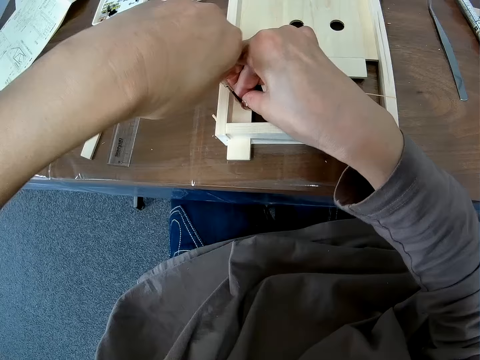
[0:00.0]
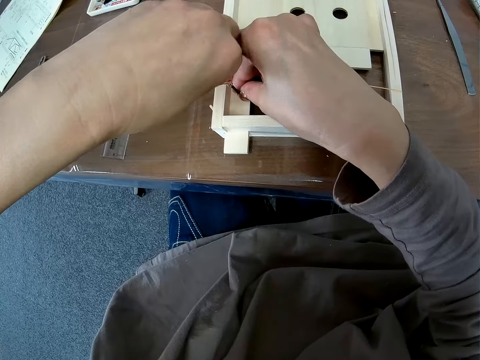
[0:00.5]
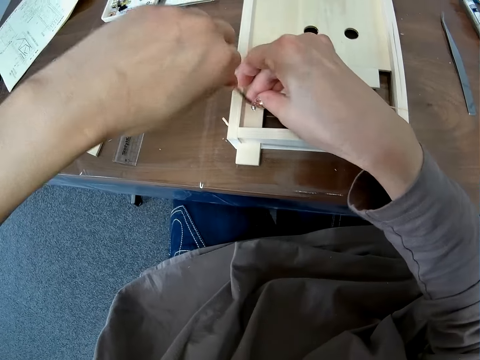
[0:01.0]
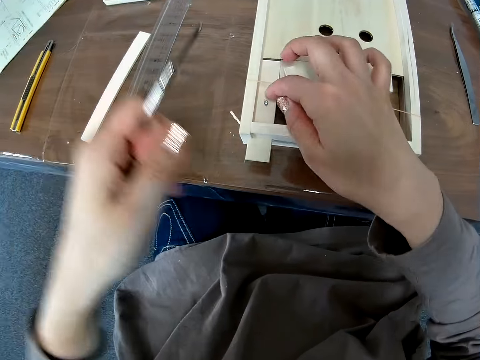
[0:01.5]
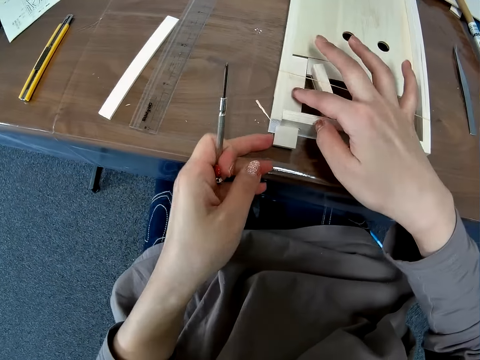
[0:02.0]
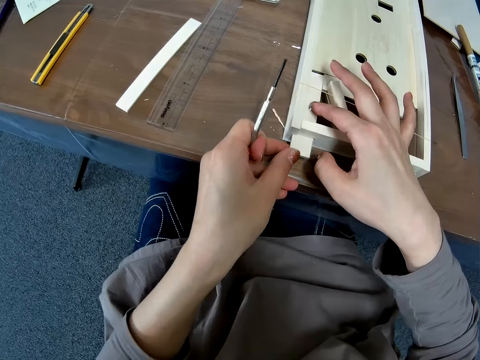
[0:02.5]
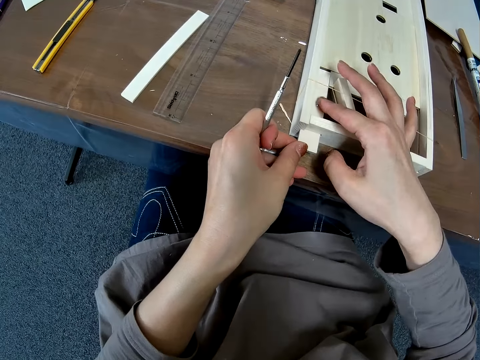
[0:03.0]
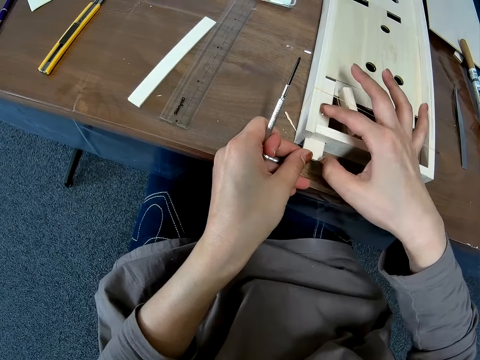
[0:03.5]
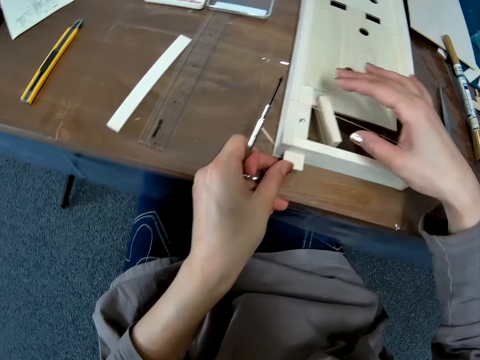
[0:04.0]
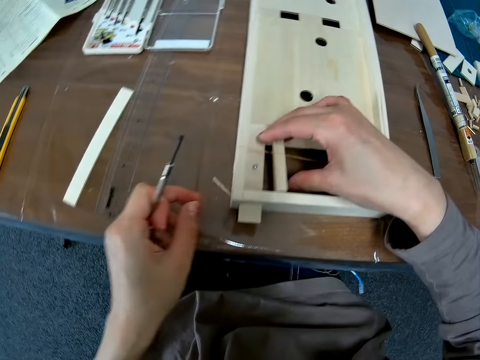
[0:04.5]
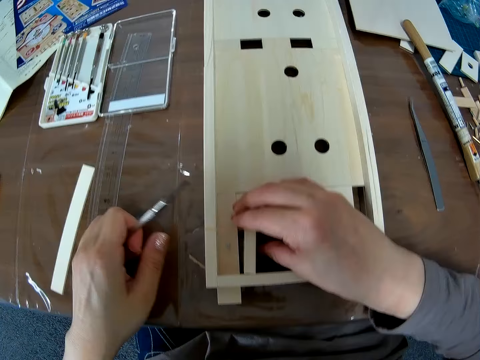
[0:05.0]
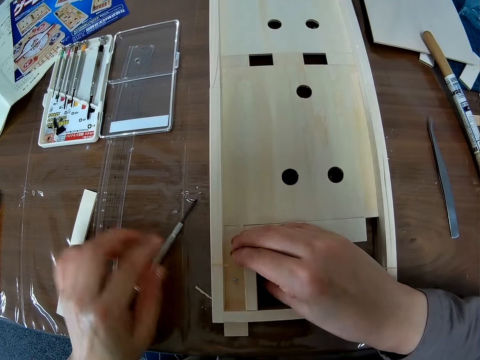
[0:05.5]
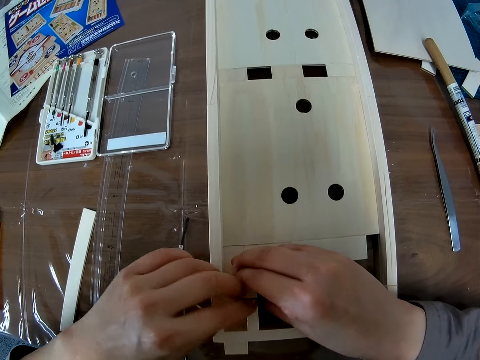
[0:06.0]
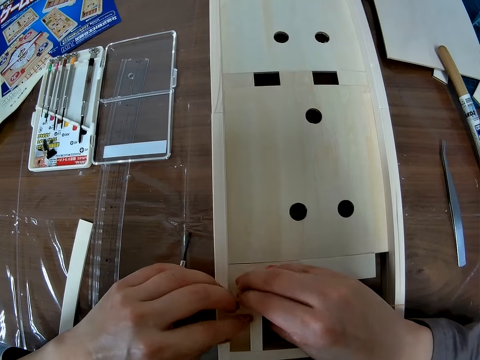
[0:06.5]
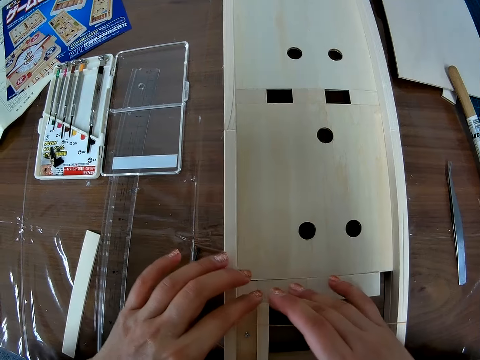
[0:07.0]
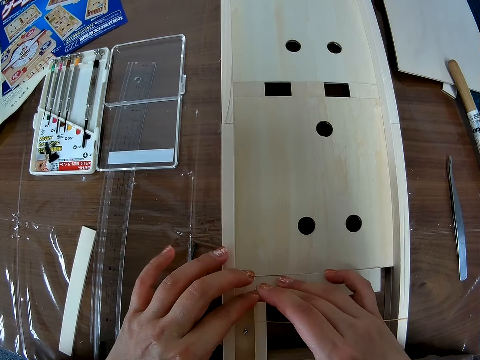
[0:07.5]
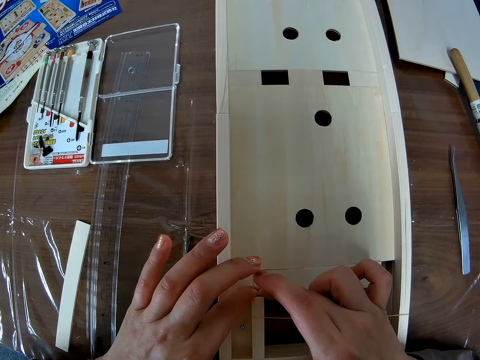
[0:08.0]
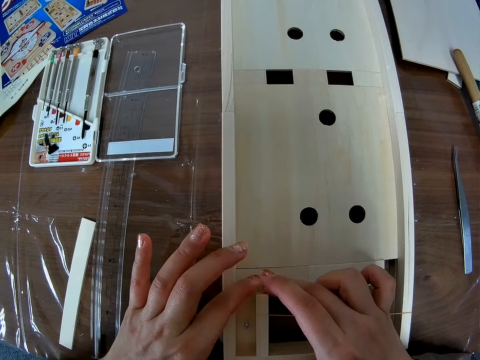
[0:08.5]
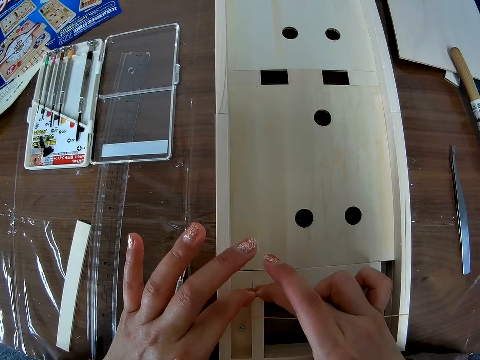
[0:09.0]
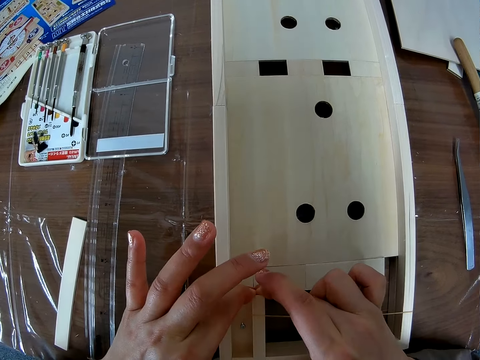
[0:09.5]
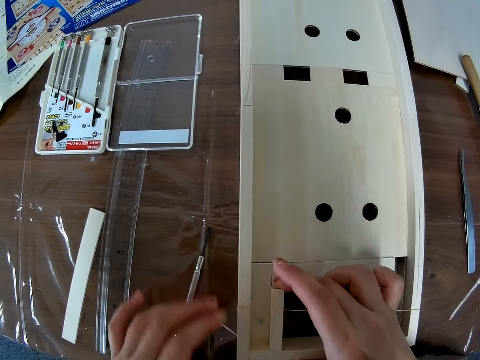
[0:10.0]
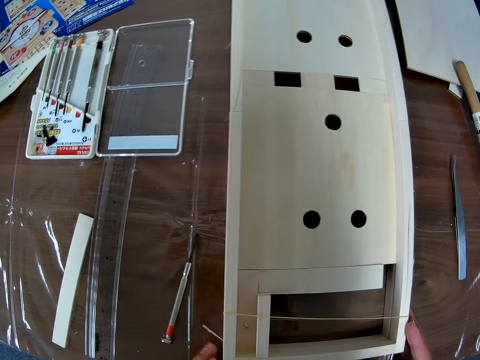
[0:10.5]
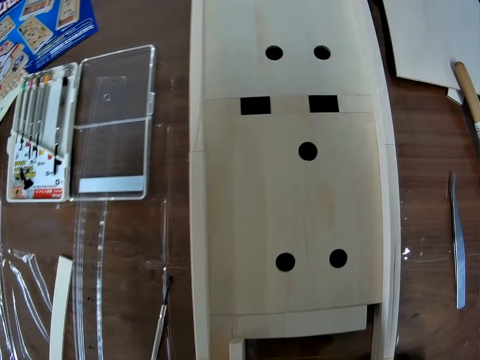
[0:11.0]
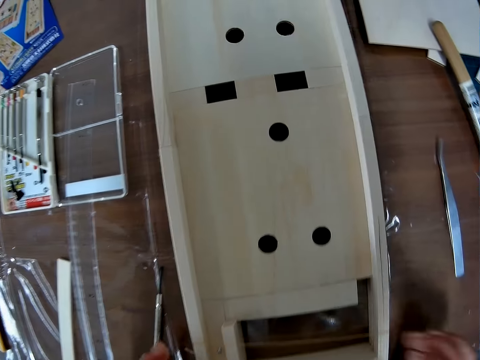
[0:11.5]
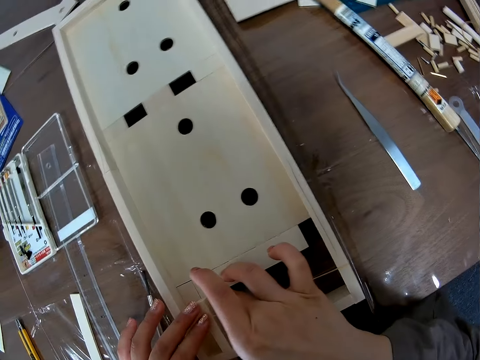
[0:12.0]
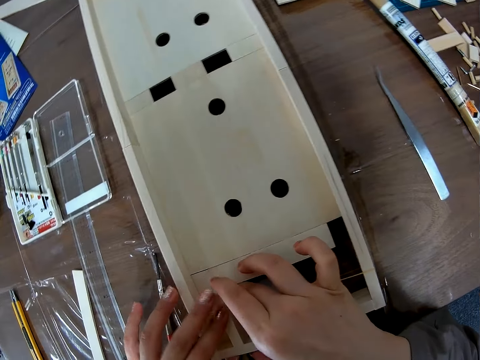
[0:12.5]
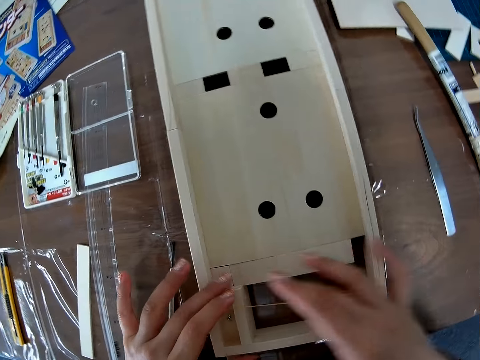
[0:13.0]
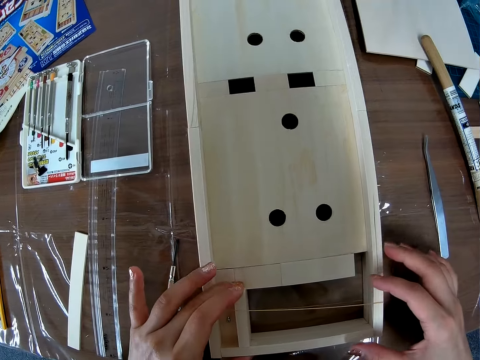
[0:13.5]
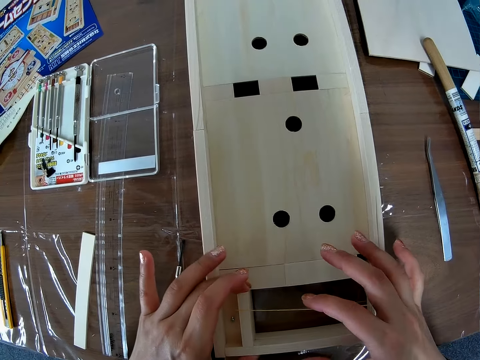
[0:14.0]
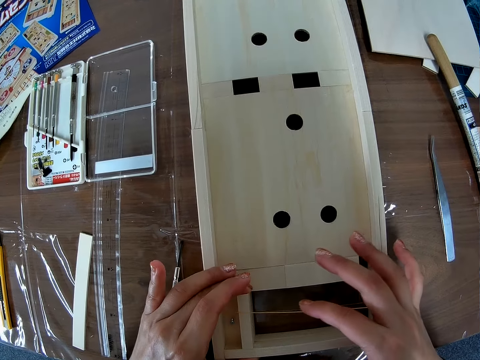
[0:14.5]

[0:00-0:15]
The camera wearer screws a screw with a screwdriver in her left hand in the game center wood craft or wooden craft. She holds the screw with her hand. She adjusts the screw on the wooden craft with her right hand. She adjusts a wooden piece with her right hand. She drops the screwdriver on the table with her left hand. She fixes a piece of wood on the game center wood craft. She adjusts the wooden piece with her hands. She looks at the game center wood craft. She fixes the piece of wood on the game center wood craft.

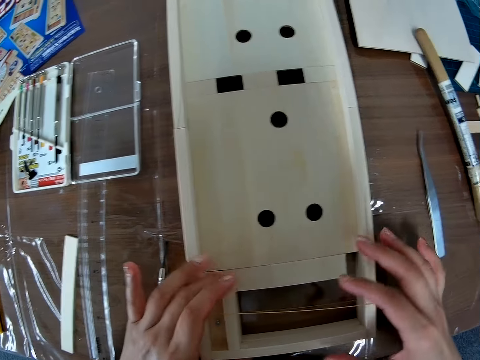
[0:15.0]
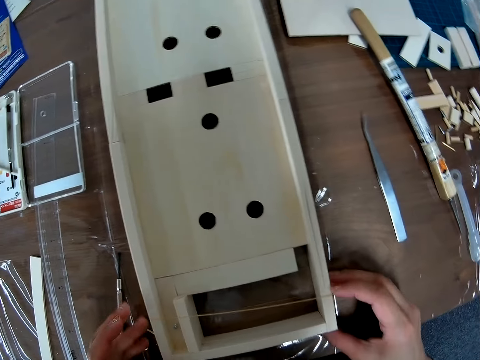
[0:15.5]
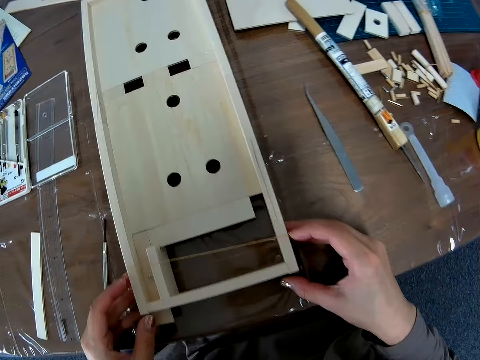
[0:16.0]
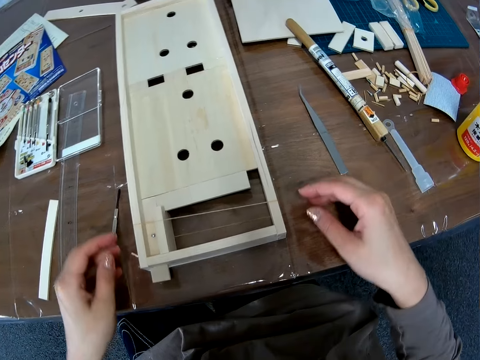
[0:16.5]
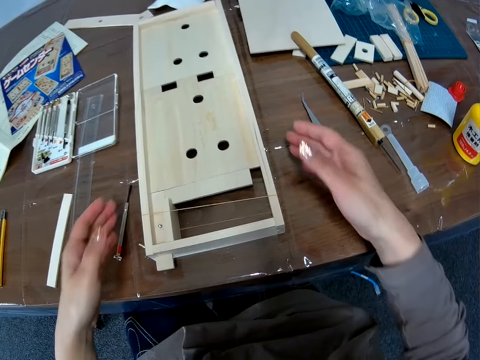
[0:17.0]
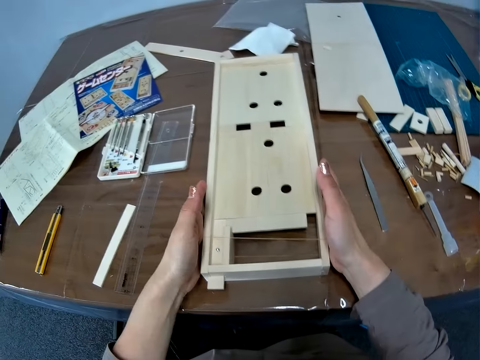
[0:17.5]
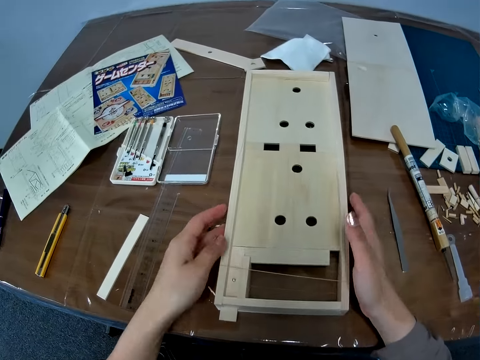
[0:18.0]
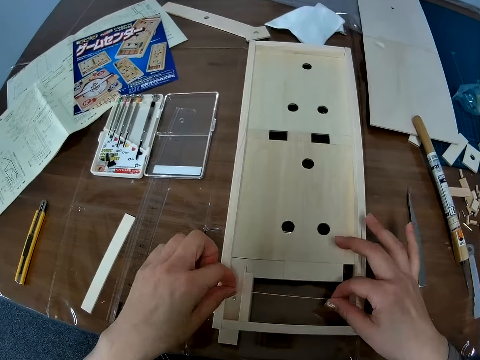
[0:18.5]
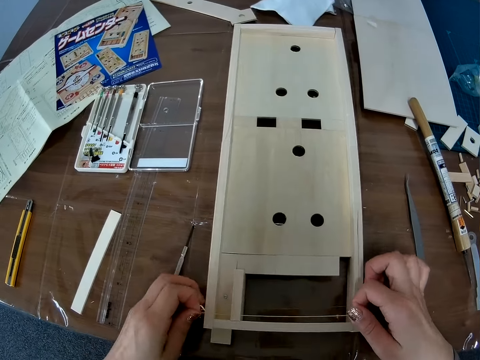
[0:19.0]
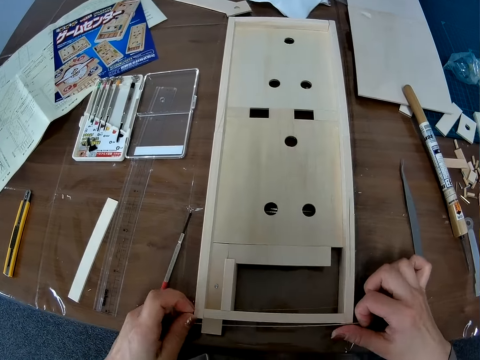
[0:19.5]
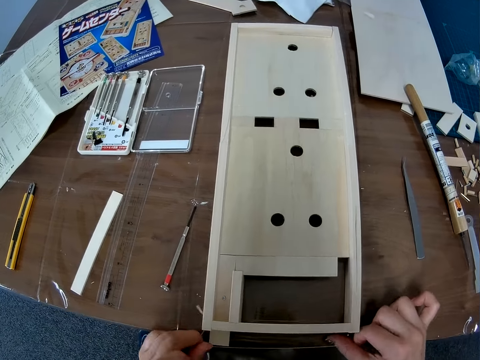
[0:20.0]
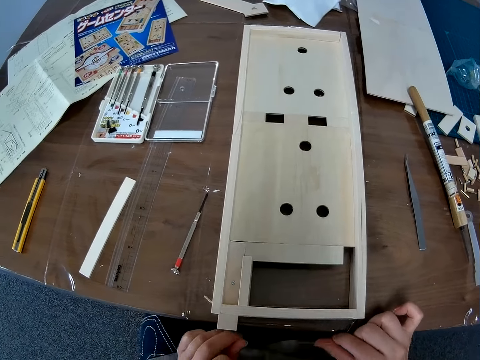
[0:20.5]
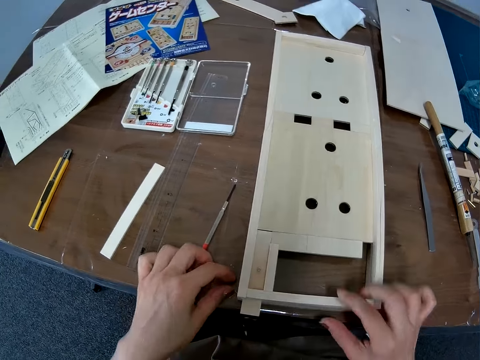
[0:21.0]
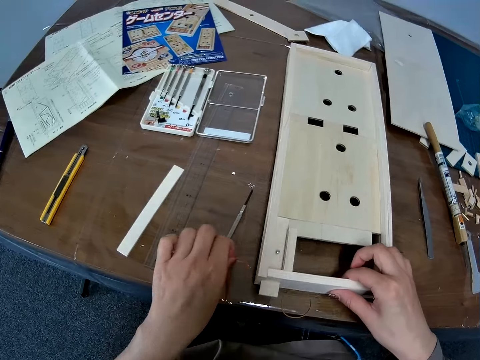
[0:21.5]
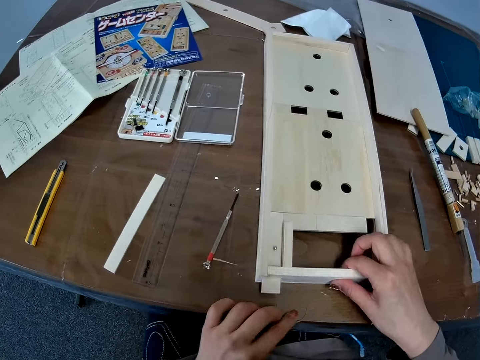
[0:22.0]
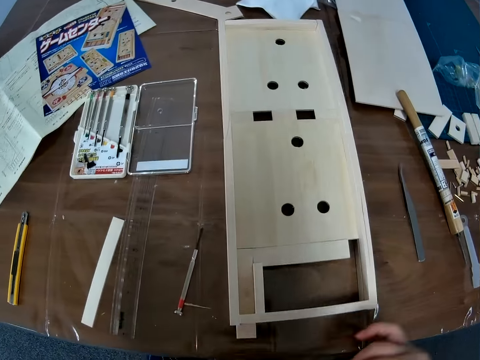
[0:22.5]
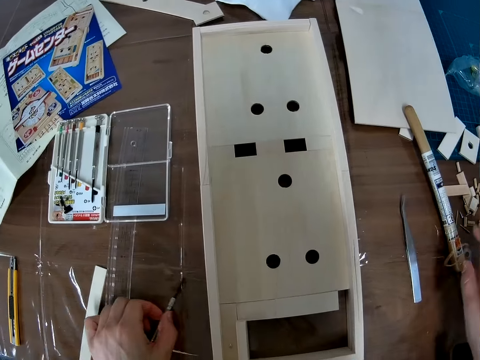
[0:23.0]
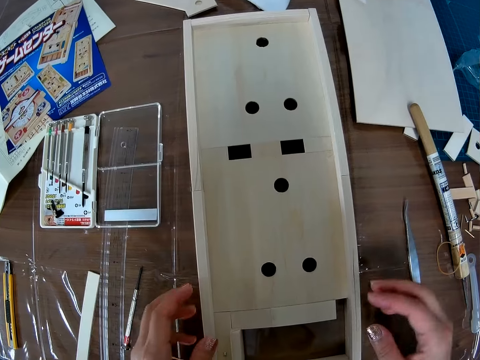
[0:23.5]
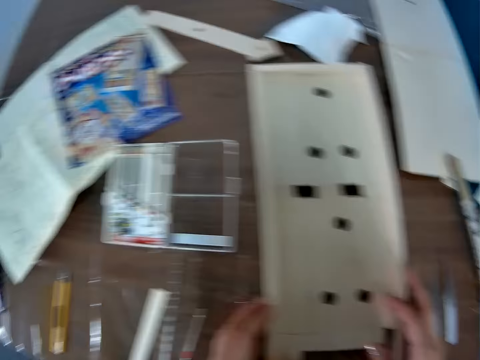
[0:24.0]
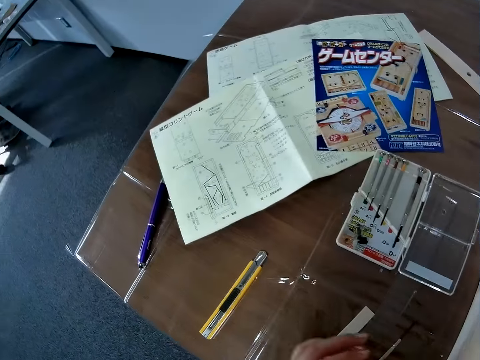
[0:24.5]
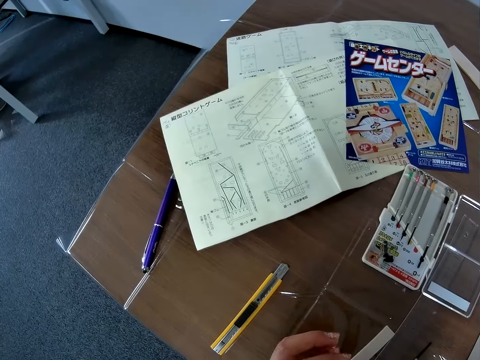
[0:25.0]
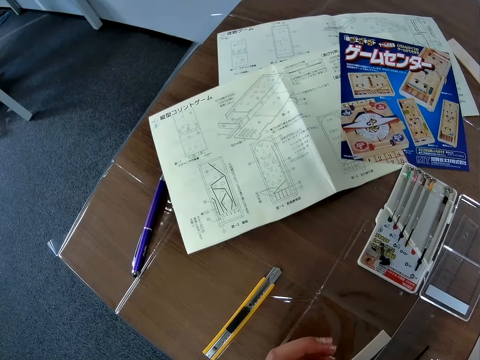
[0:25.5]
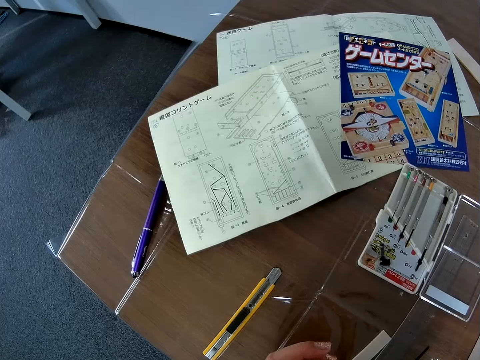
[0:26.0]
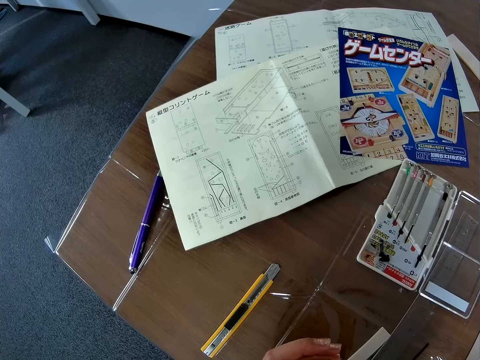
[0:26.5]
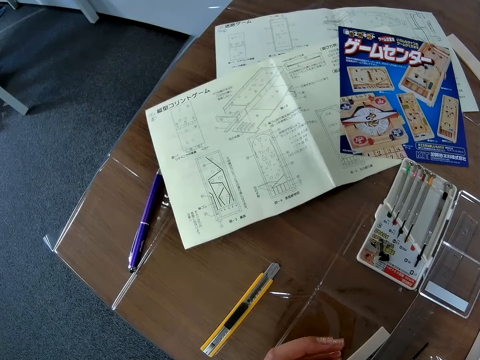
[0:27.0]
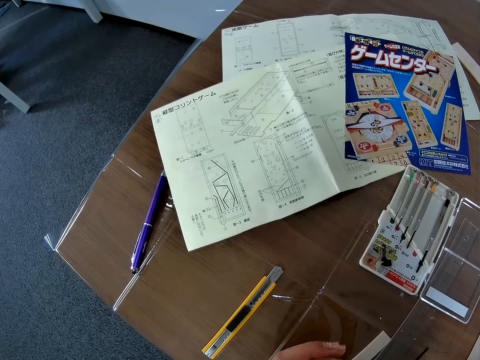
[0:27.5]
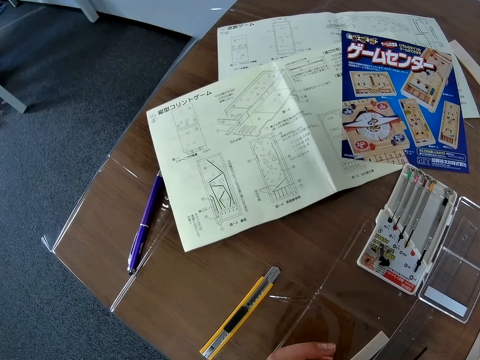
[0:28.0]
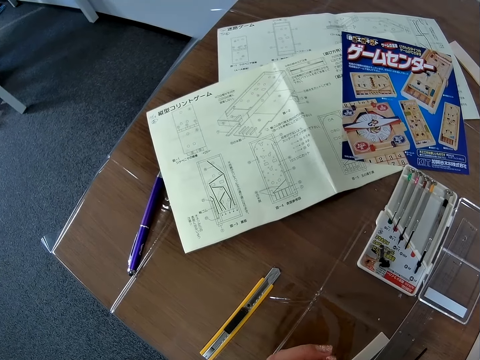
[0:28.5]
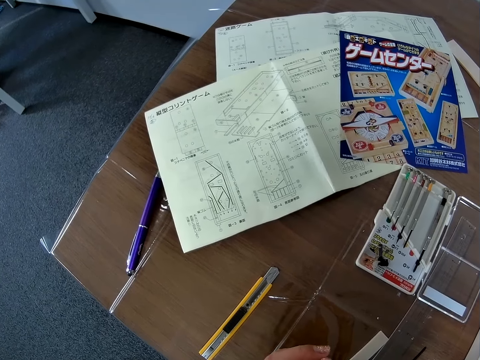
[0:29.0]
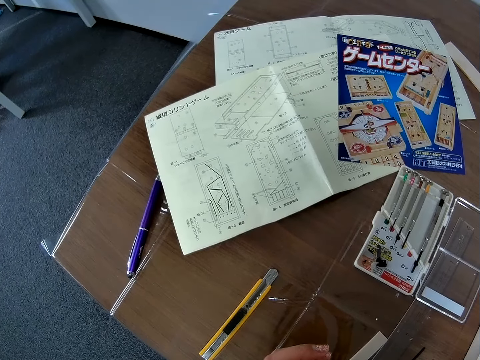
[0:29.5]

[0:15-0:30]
The camera wearer holds the game center wood craft or wooden craft. She looks at the game center wood craft. She adjusts the wooden craft with her hands. She holds the game center wood craft. She removes a rubber band from the wooden craft with her hands. She holds the game center wood craft. She lifts the wooden craft with her right hand. She picks up the rubber band from the table. She adjusts the screwdriver on the table with her left hand. She puts the rubber band on the table. She holds the game center wood craft. She adjusts the wooden craft with her hands. She turns around. She looks at an instruction booklet. A man sits on a chair. The camera wearer twists her fingers.
